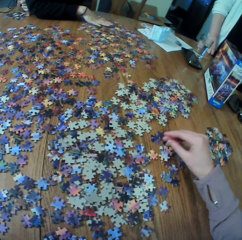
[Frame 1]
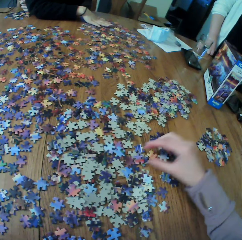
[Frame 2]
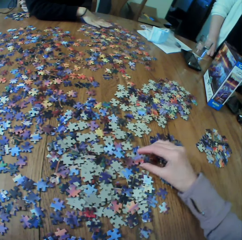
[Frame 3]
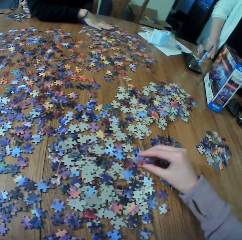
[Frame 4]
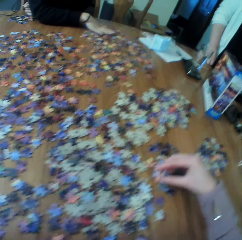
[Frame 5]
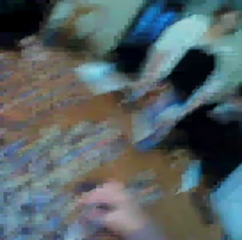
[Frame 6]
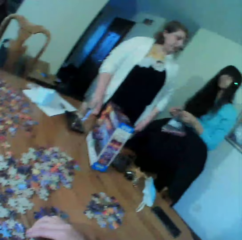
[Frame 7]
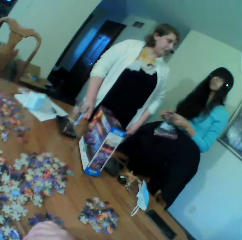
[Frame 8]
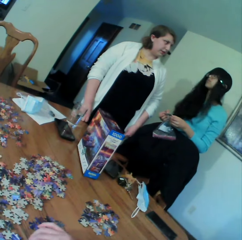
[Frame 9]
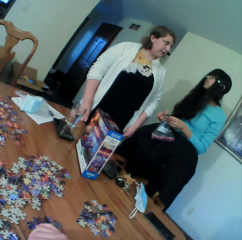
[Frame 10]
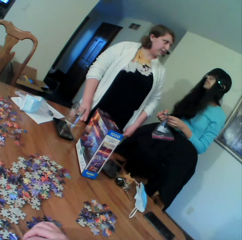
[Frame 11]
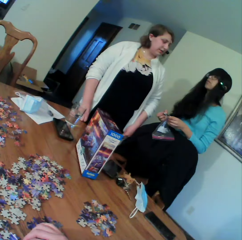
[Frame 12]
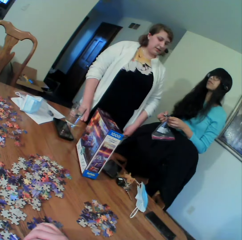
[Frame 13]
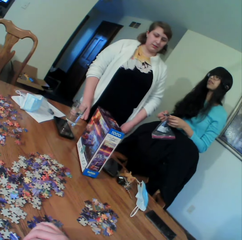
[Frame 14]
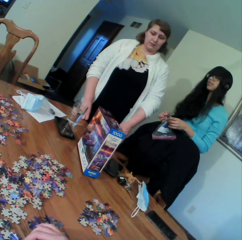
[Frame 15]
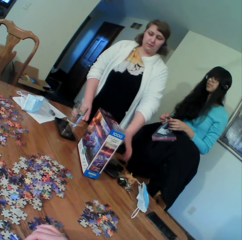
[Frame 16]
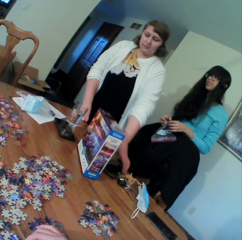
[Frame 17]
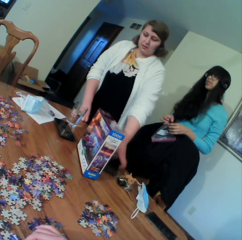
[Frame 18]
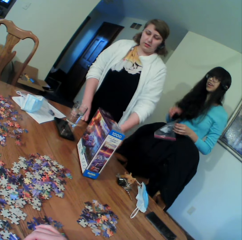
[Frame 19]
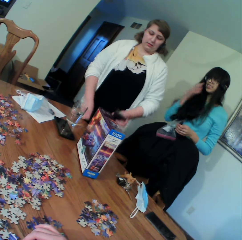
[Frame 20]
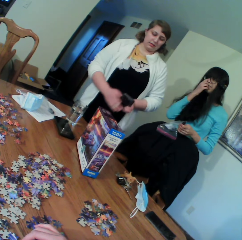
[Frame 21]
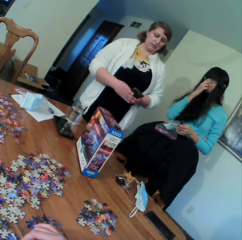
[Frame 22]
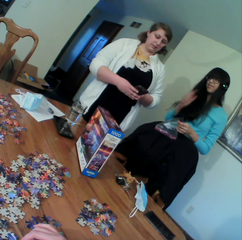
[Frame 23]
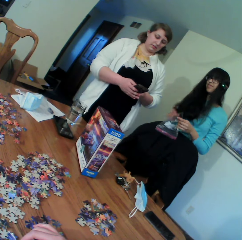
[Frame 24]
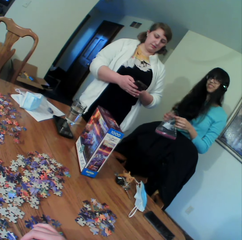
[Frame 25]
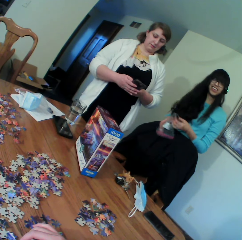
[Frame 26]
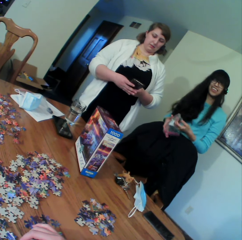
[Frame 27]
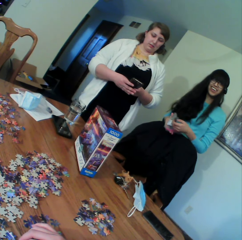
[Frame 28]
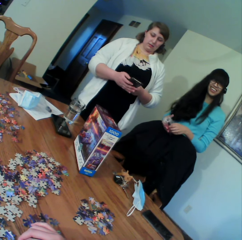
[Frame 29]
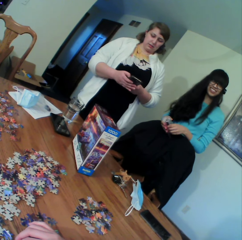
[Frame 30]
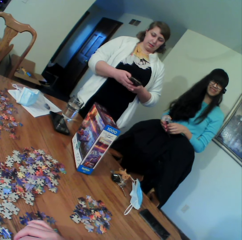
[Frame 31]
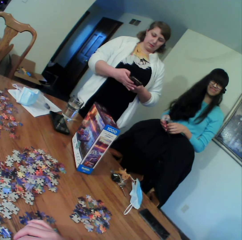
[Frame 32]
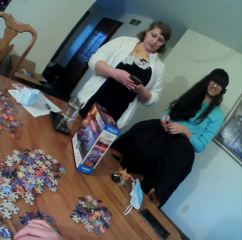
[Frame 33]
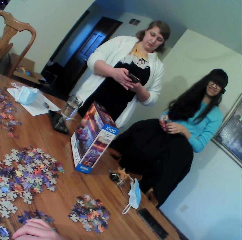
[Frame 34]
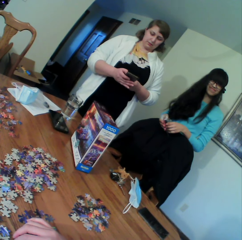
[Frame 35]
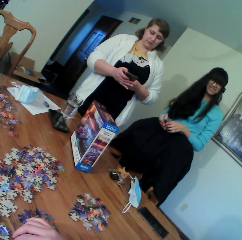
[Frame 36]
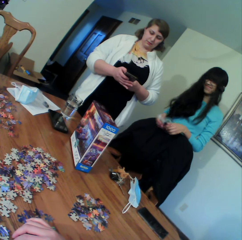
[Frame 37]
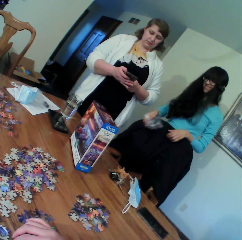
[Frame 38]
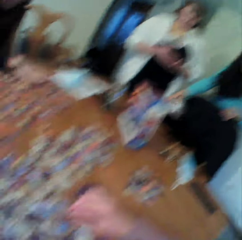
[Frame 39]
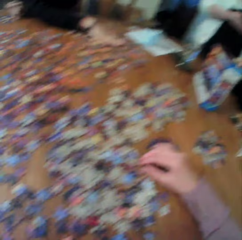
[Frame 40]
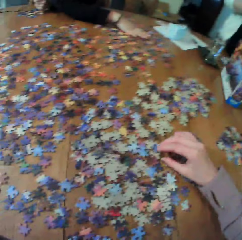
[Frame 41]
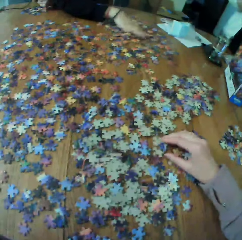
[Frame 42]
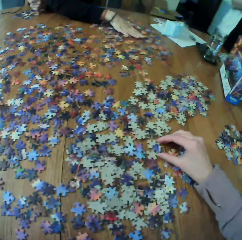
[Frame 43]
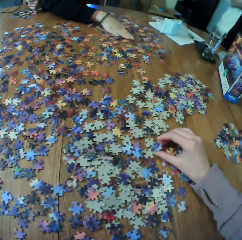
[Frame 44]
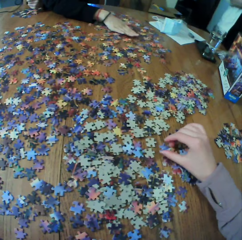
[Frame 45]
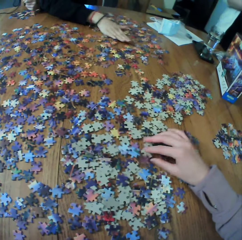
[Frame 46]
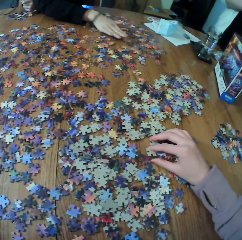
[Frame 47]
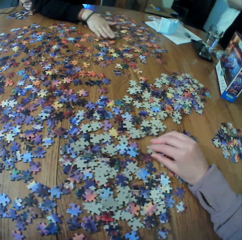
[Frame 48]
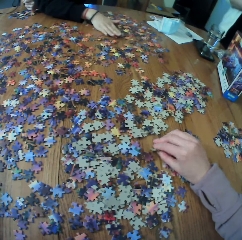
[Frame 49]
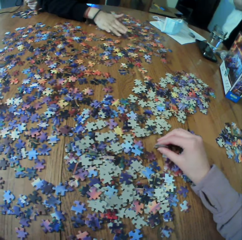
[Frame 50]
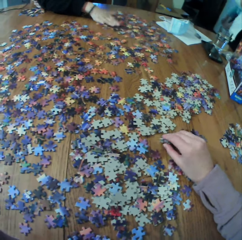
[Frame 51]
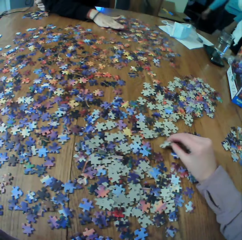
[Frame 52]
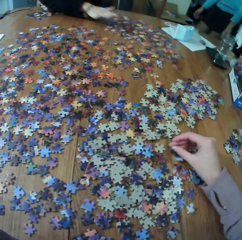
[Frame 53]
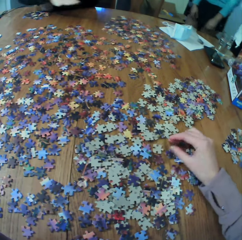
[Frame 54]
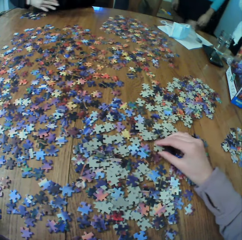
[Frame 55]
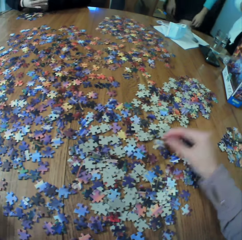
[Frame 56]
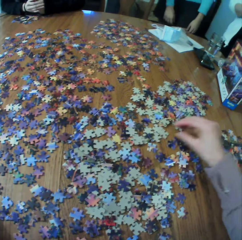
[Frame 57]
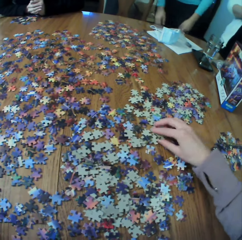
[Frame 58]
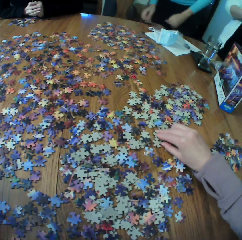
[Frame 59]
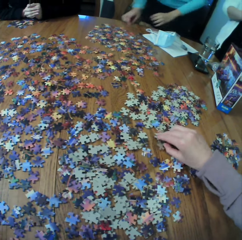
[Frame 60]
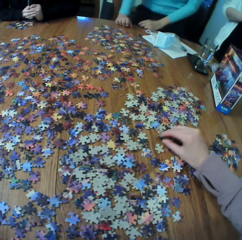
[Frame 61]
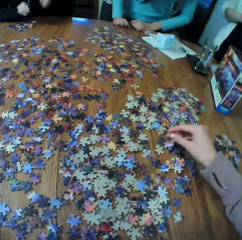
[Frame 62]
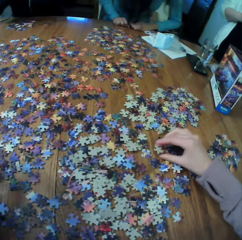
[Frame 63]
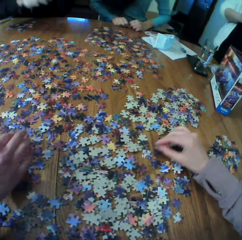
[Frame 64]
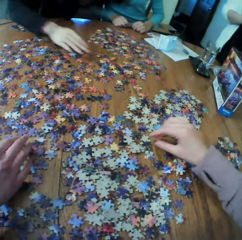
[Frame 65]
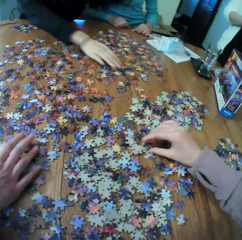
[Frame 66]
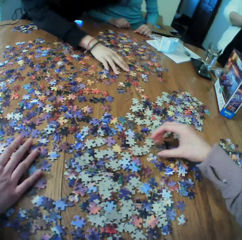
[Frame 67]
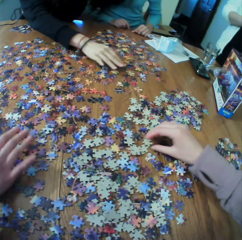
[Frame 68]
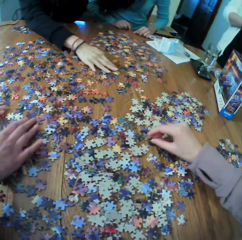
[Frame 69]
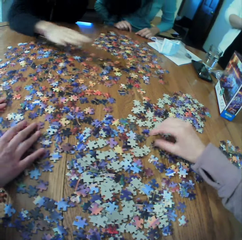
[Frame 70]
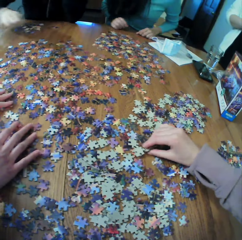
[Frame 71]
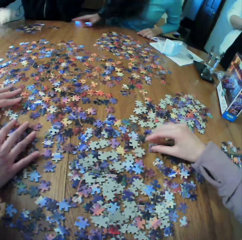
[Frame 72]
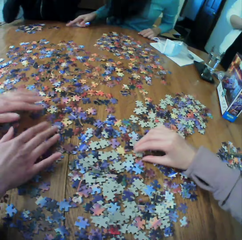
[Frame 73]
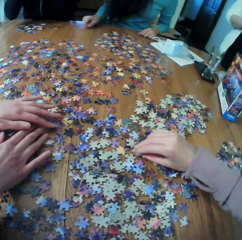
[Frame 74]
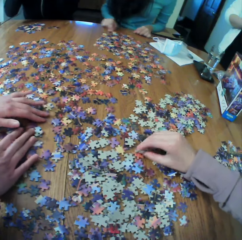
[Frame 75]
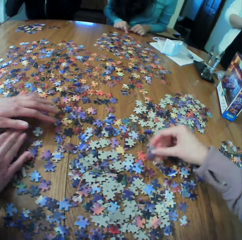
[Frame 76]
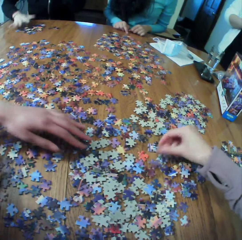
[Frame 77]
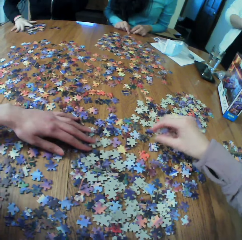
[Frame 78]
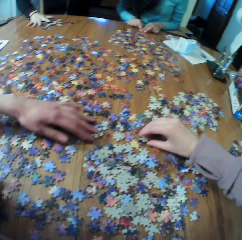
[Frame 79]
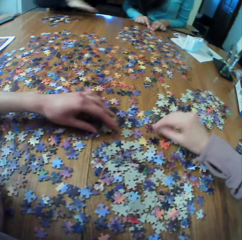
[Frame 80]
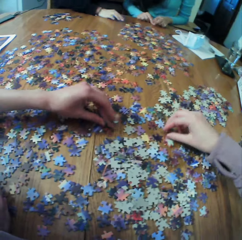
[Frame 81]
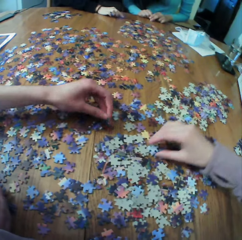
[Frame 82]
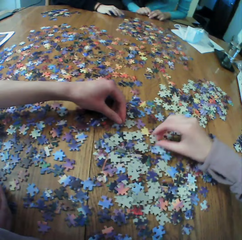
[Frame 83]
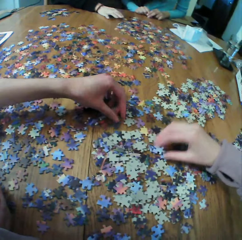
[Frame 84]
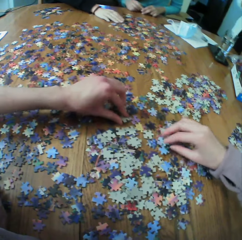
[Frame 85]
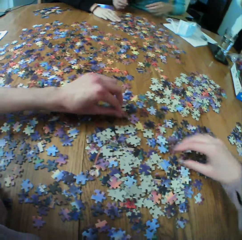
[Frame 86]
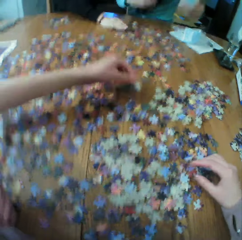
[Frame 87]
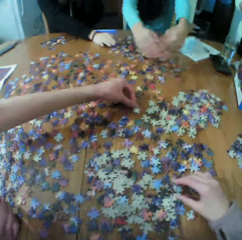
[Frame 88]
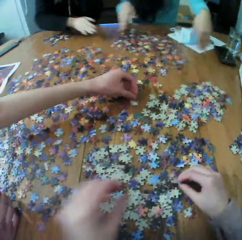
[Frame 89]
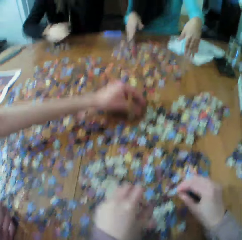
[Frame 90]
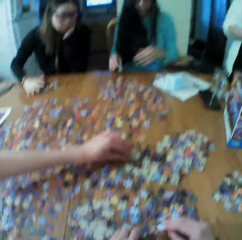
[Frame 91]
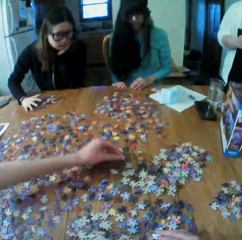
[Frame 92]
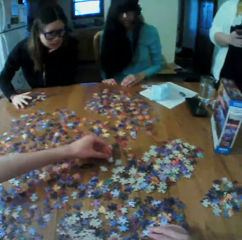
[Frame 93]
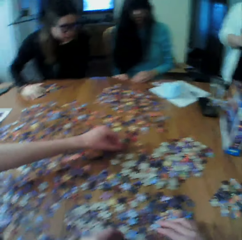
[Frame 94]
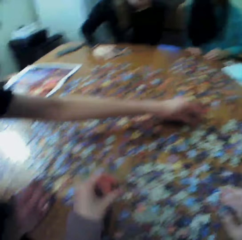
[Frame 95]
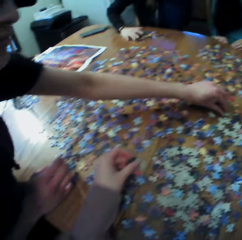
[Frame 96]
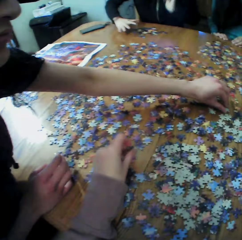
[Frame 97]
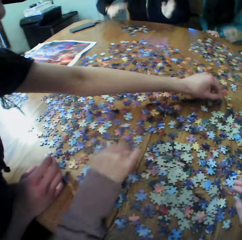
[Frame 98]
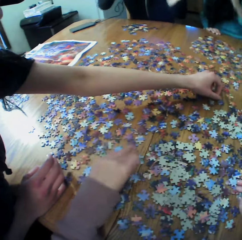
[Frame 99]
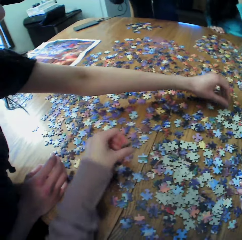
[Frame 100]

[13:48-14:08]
The camera wearer looks around. A woman picks up her phone. The camera wearer looks for the puzzle pieces. Another woman looks for the puzzle pieces. A female and another female arrange the board game materials on the table. A third woman looks for the puzzle pieces. The camera wearer looks for the puzzle pieces.

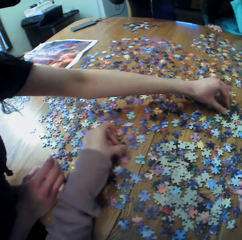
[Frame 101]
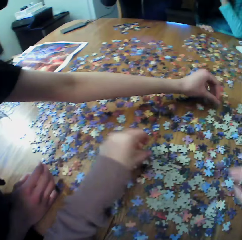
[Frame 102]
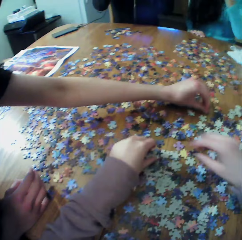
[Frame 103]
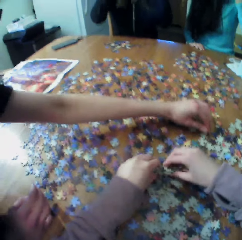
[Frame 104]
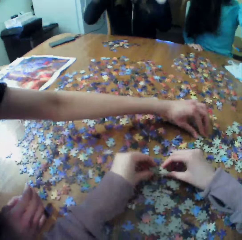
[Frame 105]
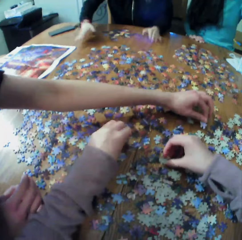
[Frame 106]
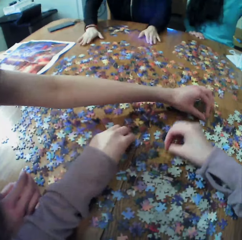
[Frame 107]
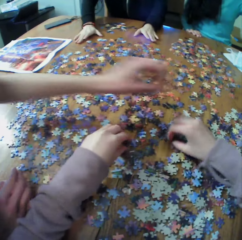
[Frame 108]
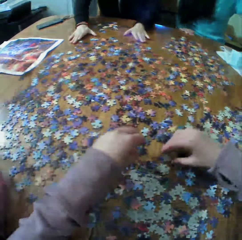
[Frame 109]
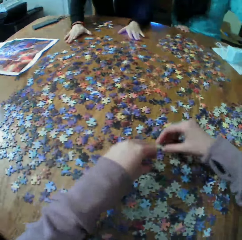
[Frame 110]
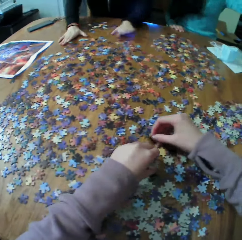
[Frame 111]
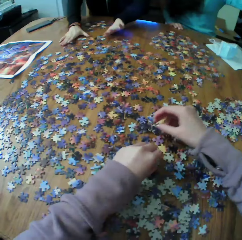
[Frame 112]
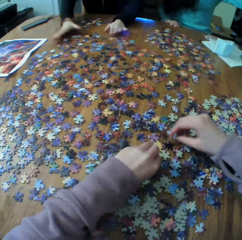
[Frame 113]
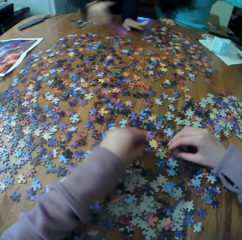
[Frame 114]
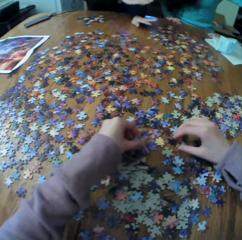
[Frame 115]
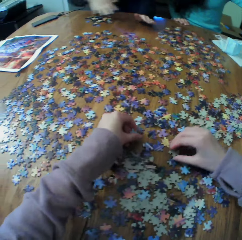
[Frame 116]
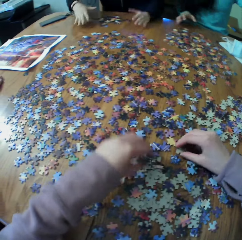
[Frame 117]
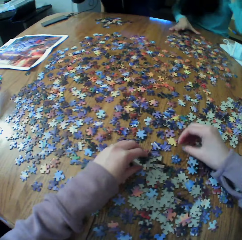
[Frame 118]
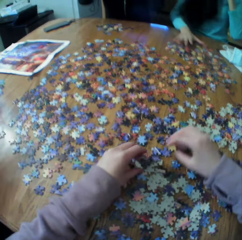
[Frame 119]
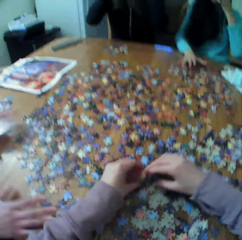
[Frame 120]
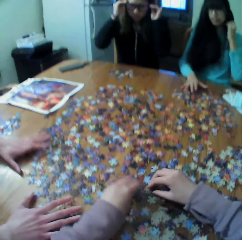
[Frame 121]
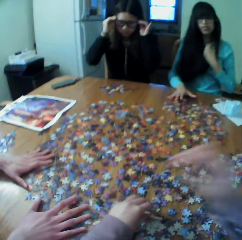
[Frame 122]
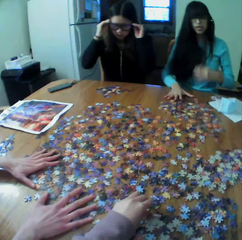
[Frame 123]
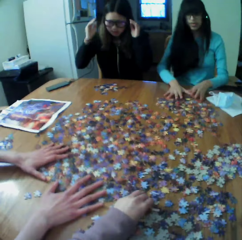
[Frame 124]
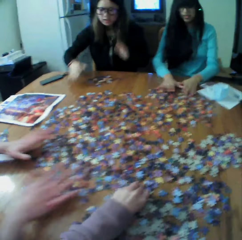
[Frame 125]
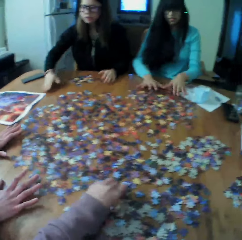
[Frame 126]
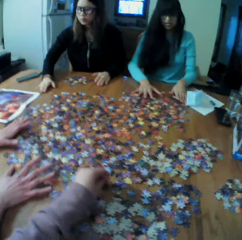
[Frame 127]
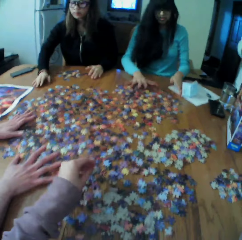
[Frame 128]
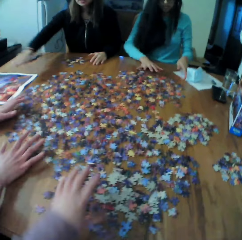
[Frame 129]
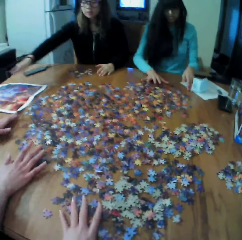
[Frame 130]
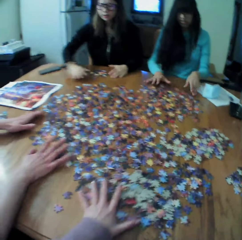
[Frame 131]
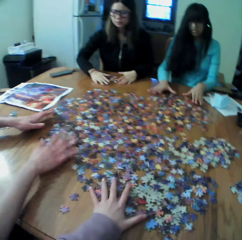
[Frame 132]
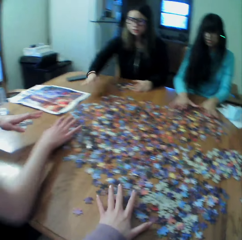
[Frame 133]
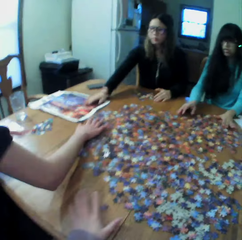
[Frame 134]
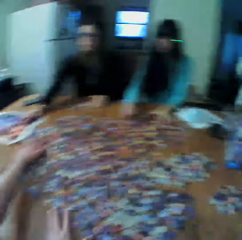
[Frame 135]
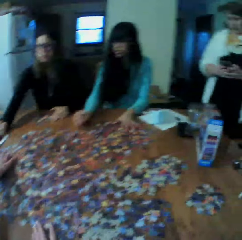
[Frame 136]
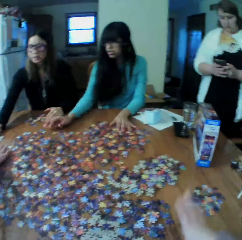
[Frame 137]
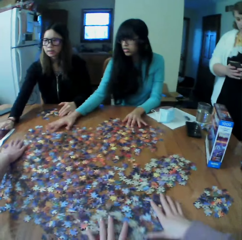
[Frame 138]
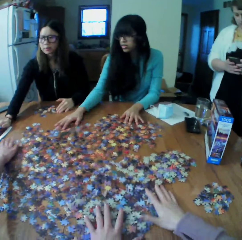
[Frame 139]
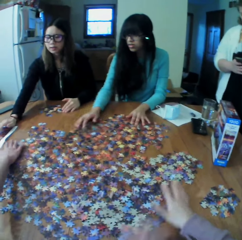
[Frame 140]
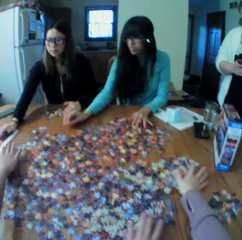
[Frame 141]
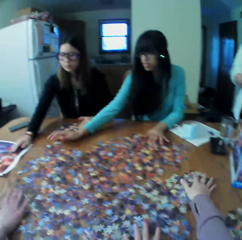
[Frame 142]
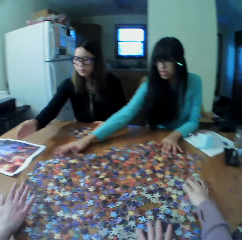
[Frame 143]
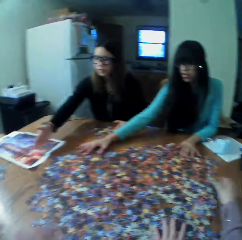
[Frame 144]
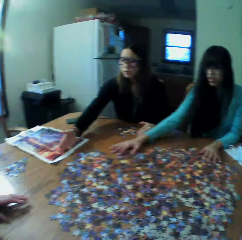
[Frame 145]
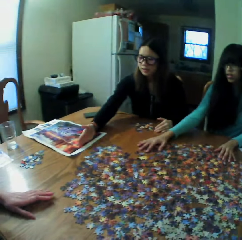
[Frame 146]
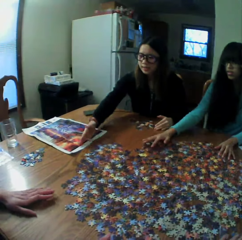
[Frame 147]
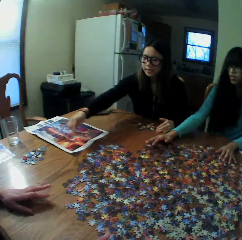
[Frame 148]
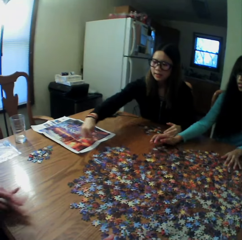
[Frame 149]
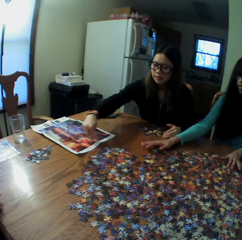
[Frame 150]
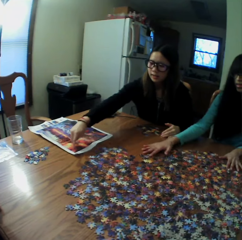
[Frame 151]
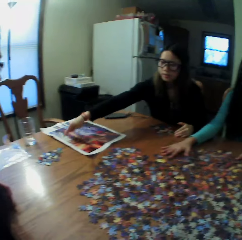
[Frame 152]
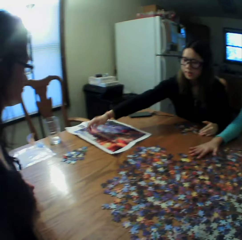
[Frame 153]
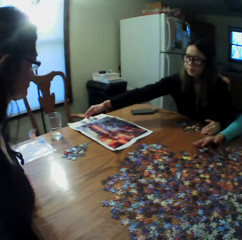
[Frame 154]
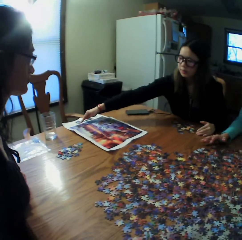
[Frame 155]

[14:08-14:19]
A female arranges the board game materials. A woman looks for the puzzle pieces. The camera wearer looks for the puzzle pieces. Another female checks the board game manual.
